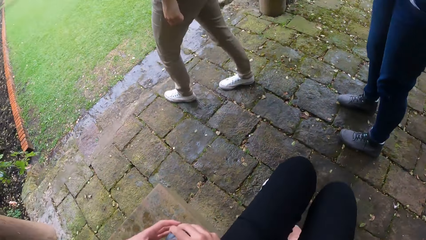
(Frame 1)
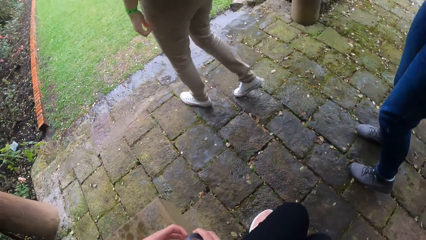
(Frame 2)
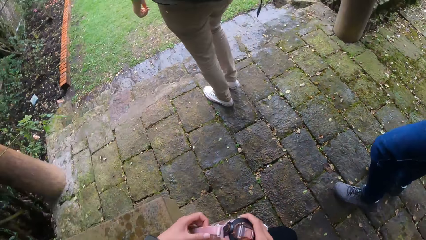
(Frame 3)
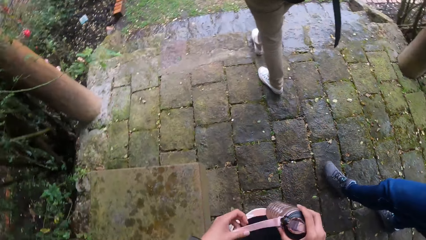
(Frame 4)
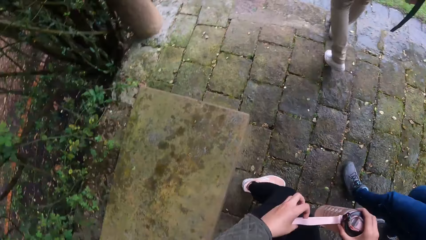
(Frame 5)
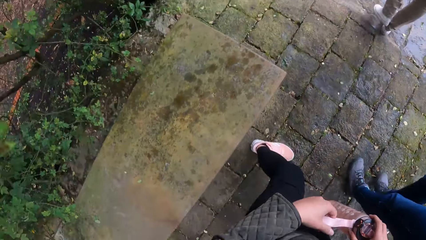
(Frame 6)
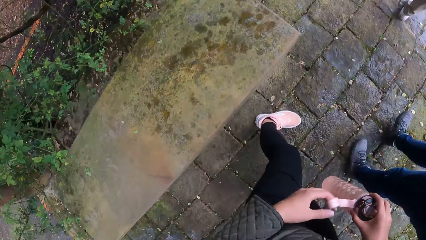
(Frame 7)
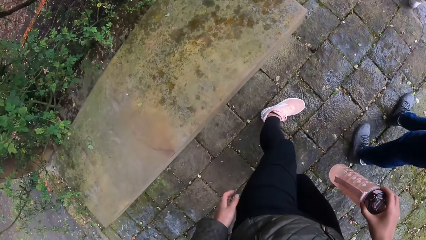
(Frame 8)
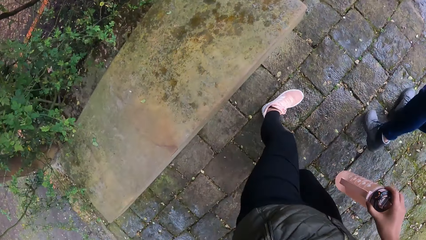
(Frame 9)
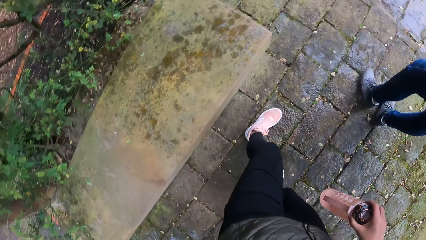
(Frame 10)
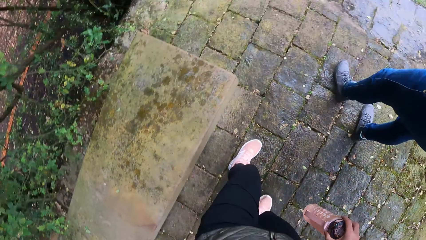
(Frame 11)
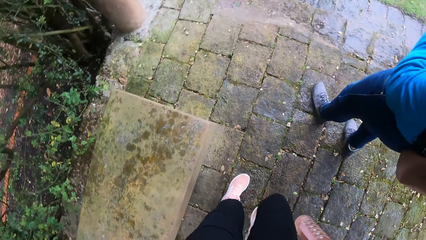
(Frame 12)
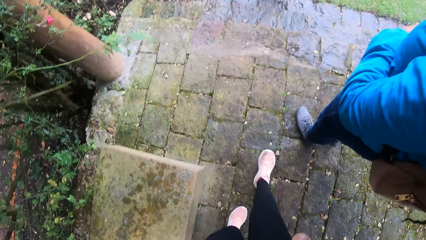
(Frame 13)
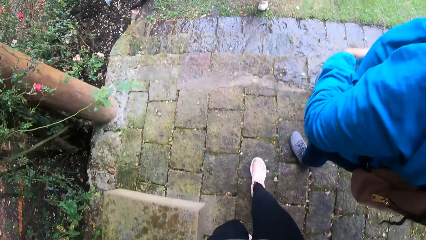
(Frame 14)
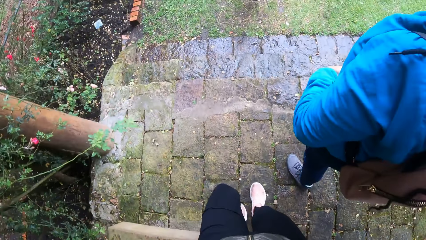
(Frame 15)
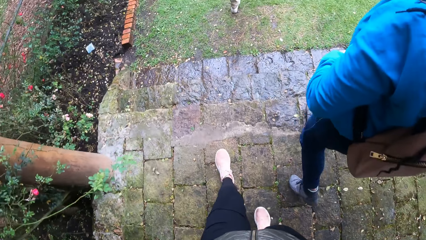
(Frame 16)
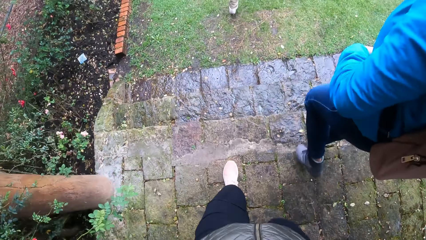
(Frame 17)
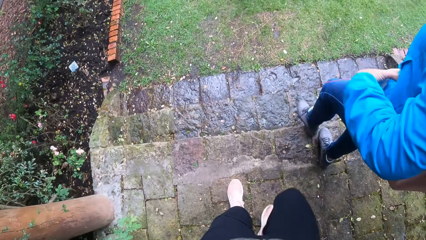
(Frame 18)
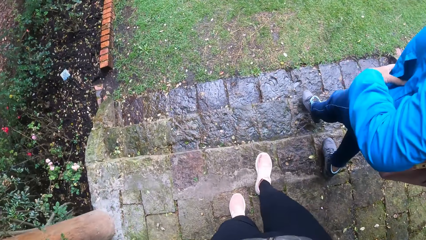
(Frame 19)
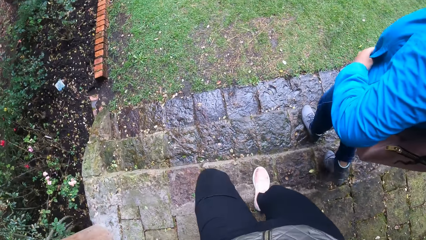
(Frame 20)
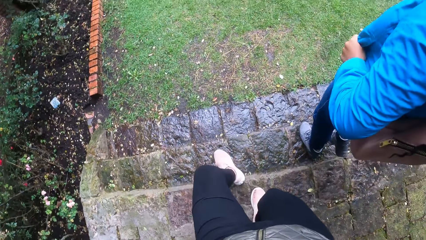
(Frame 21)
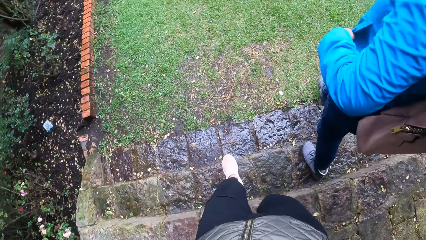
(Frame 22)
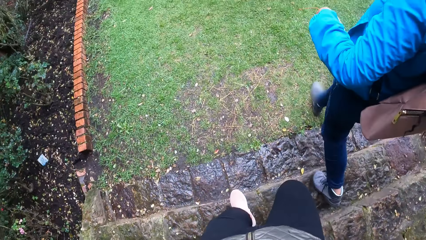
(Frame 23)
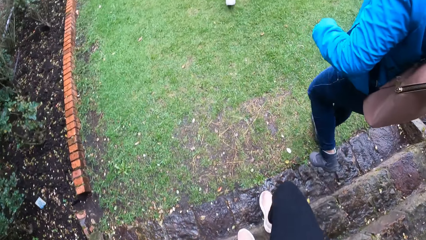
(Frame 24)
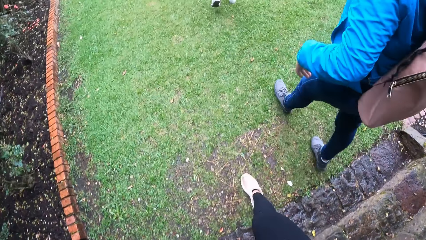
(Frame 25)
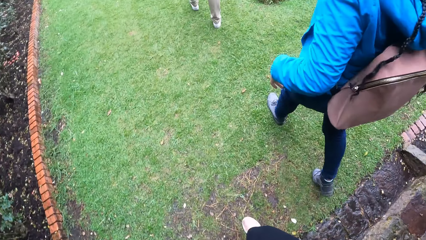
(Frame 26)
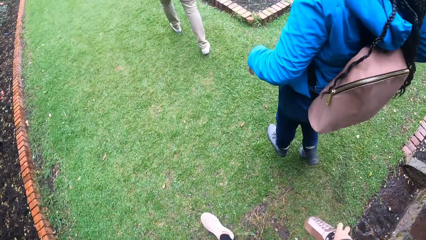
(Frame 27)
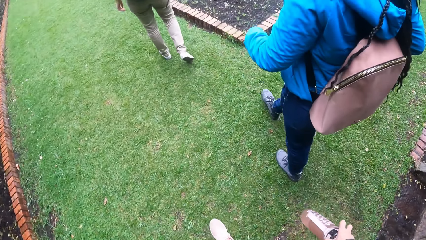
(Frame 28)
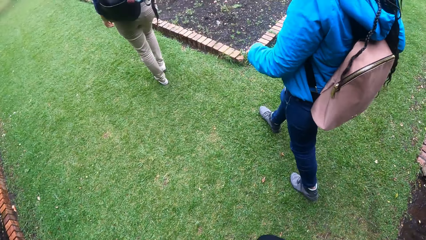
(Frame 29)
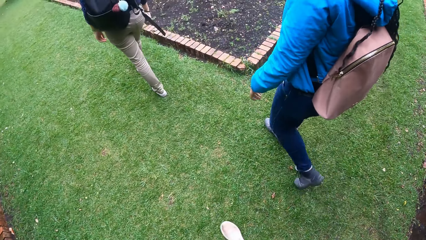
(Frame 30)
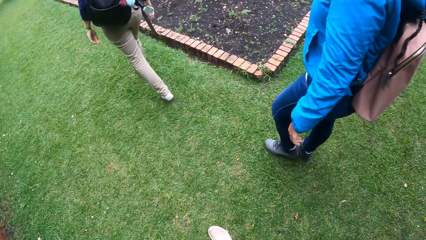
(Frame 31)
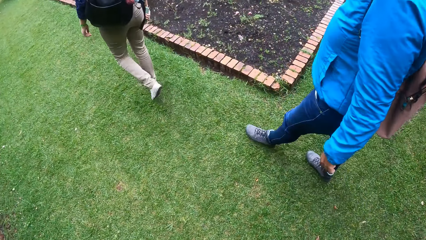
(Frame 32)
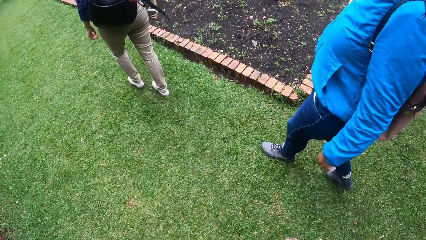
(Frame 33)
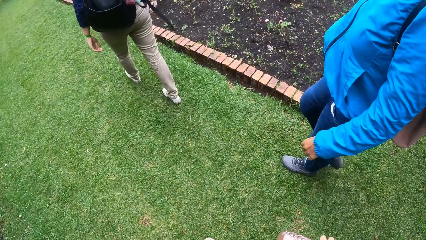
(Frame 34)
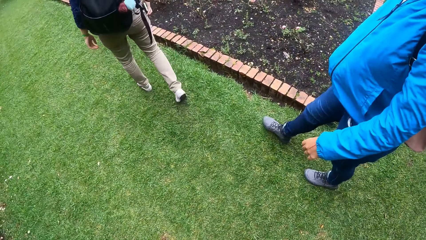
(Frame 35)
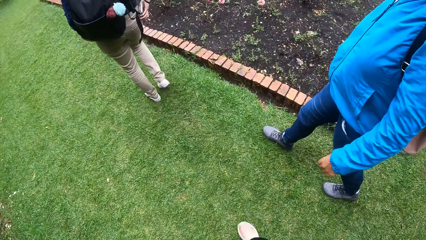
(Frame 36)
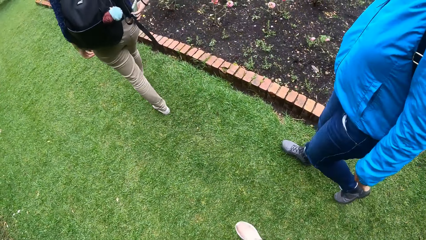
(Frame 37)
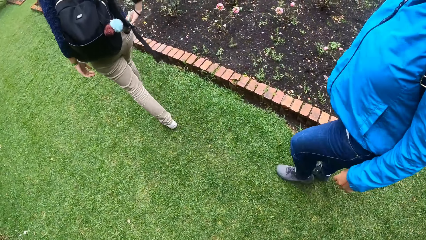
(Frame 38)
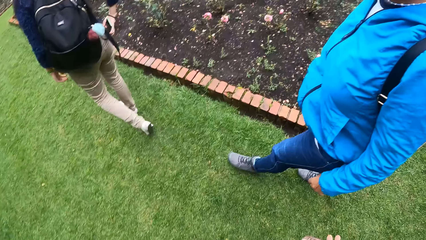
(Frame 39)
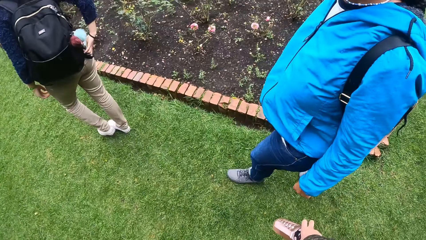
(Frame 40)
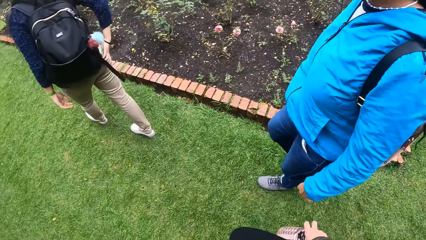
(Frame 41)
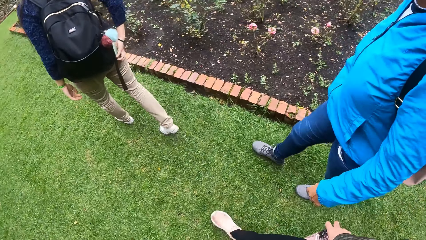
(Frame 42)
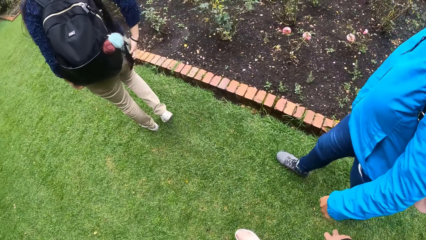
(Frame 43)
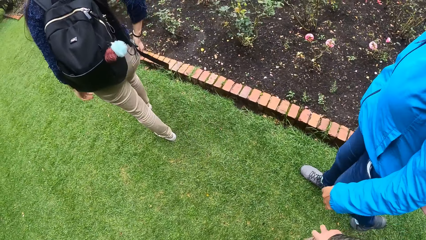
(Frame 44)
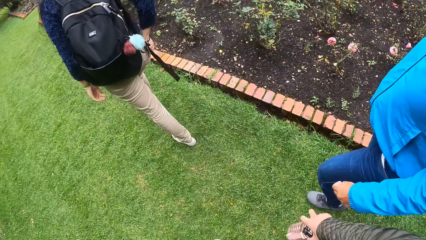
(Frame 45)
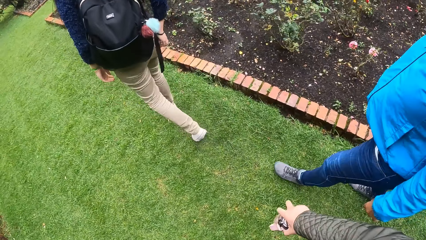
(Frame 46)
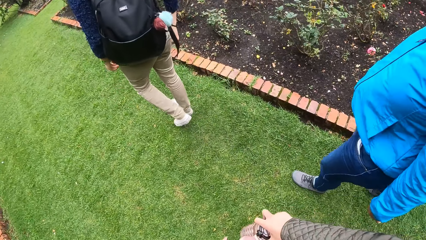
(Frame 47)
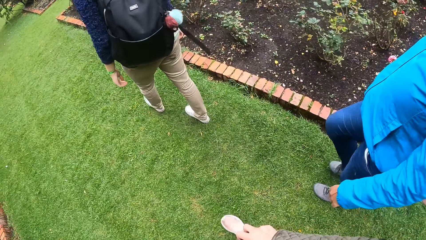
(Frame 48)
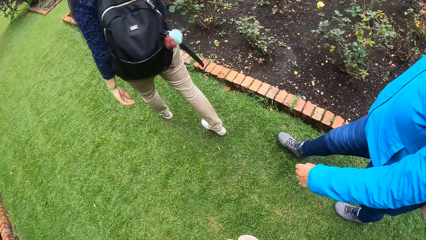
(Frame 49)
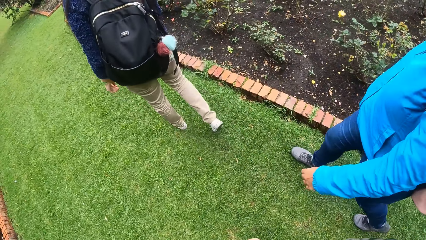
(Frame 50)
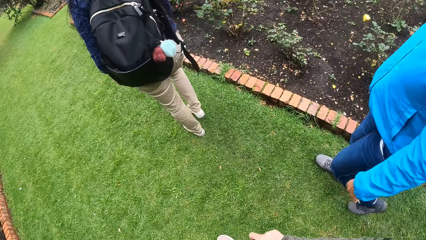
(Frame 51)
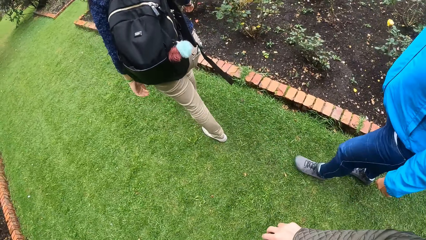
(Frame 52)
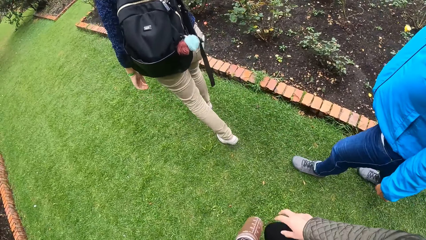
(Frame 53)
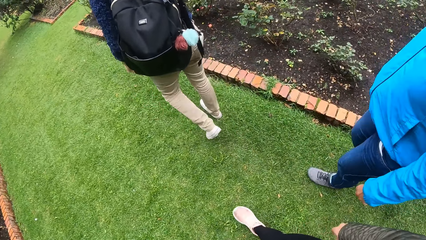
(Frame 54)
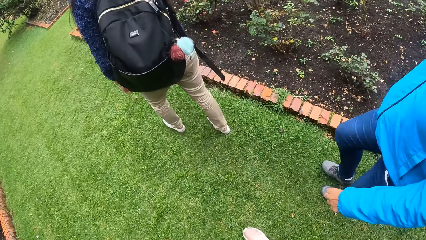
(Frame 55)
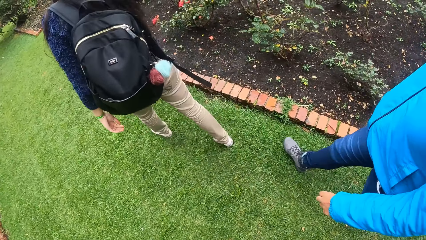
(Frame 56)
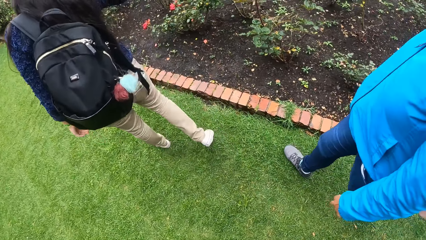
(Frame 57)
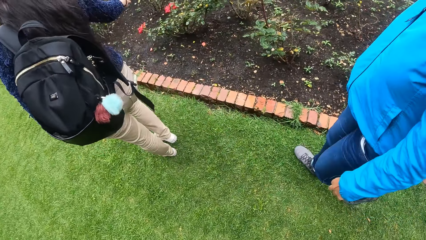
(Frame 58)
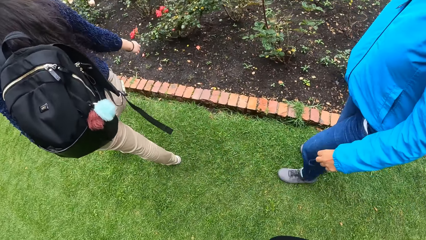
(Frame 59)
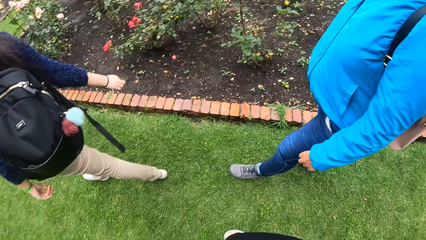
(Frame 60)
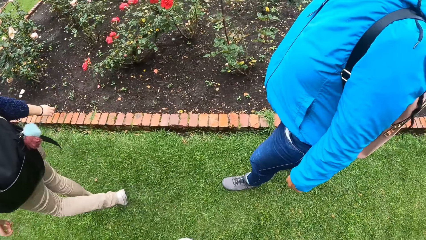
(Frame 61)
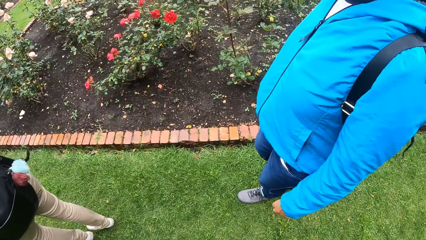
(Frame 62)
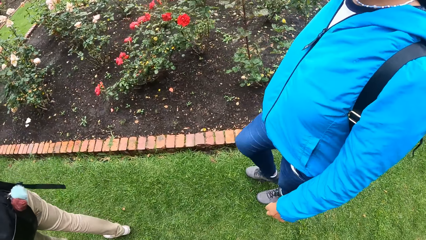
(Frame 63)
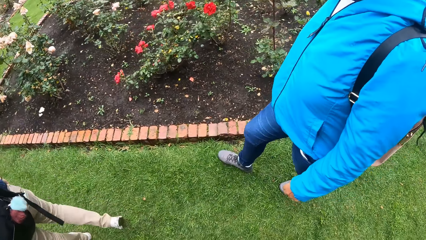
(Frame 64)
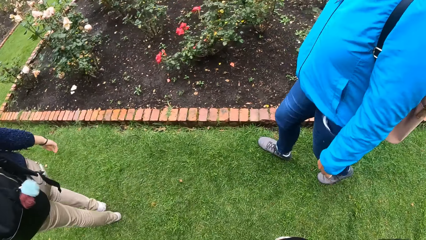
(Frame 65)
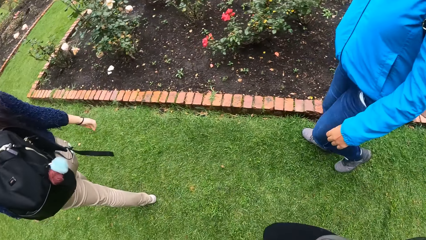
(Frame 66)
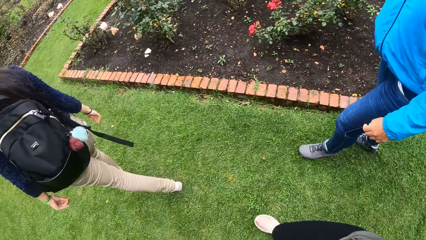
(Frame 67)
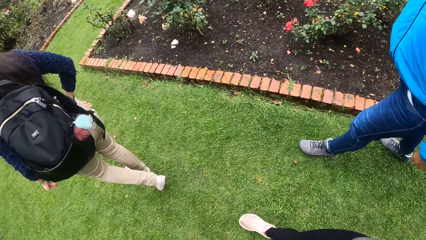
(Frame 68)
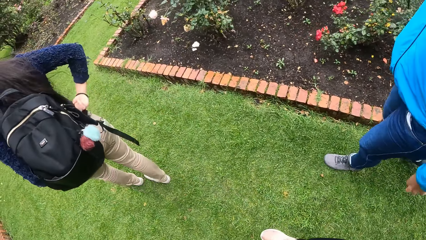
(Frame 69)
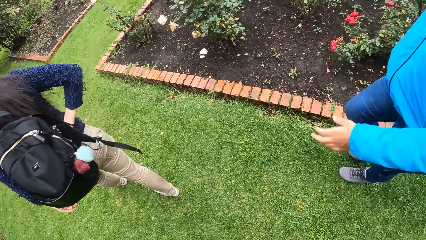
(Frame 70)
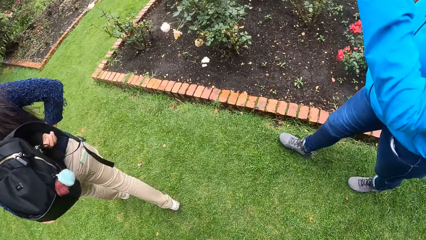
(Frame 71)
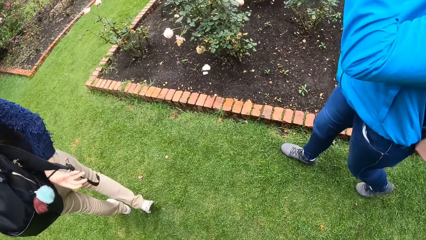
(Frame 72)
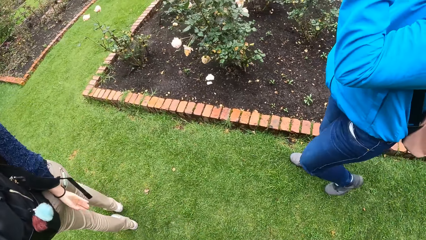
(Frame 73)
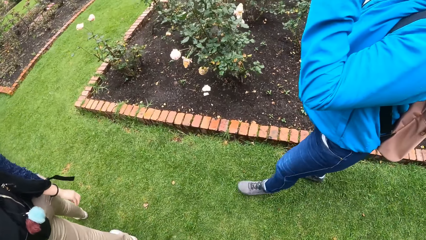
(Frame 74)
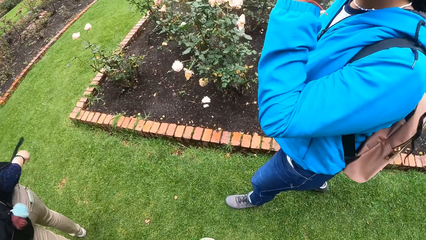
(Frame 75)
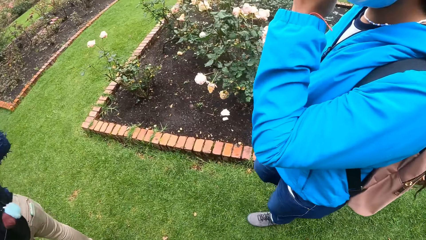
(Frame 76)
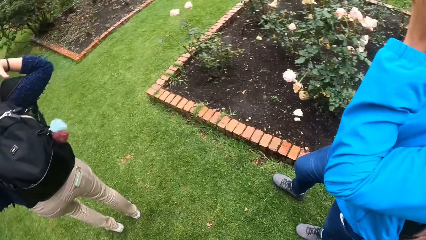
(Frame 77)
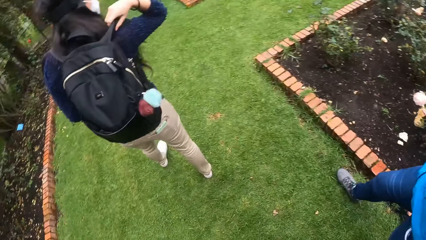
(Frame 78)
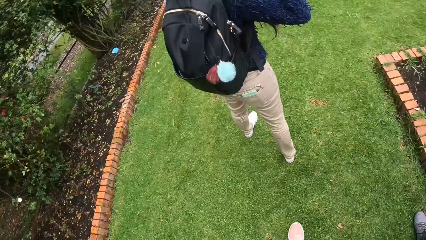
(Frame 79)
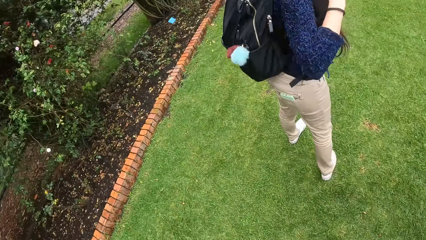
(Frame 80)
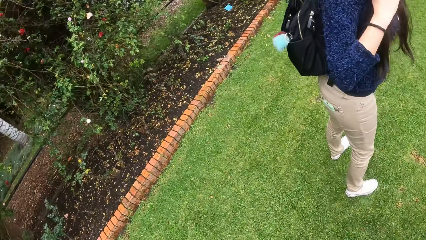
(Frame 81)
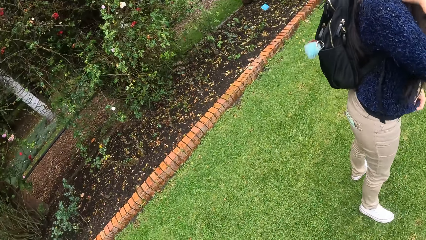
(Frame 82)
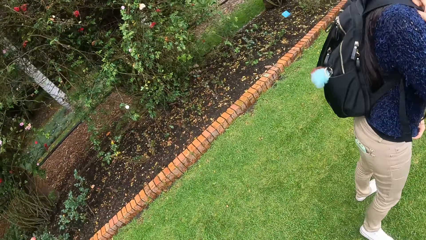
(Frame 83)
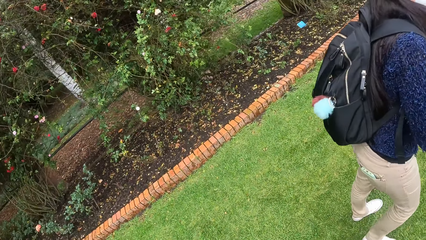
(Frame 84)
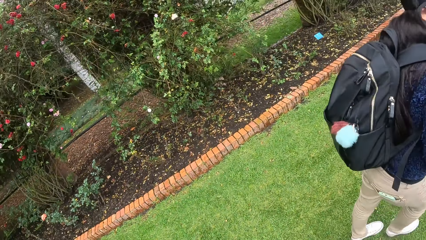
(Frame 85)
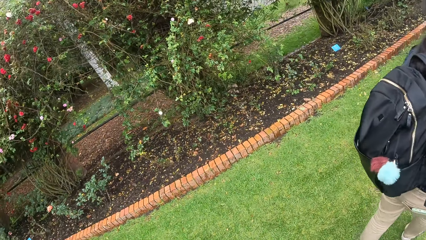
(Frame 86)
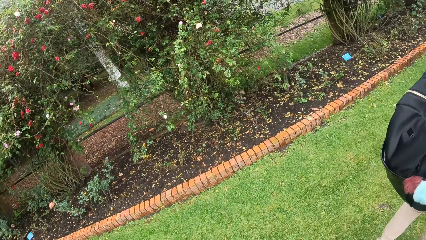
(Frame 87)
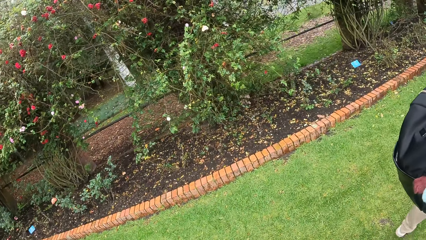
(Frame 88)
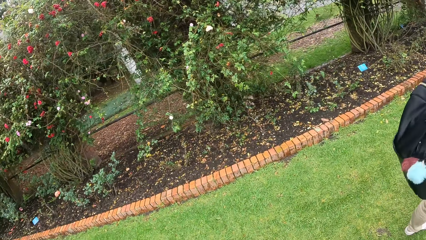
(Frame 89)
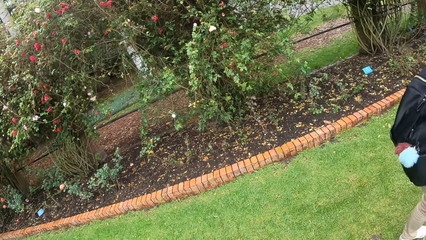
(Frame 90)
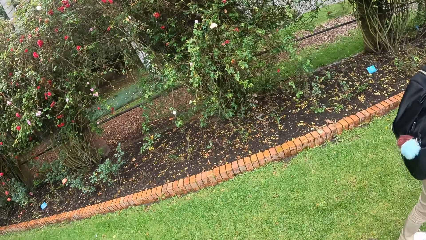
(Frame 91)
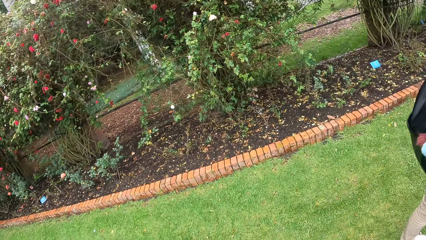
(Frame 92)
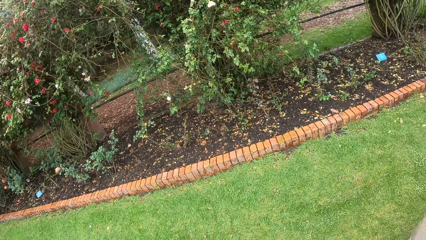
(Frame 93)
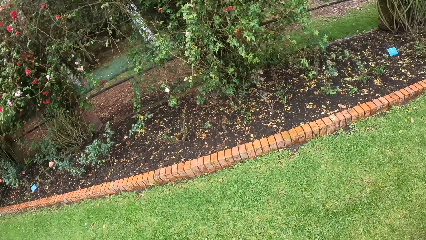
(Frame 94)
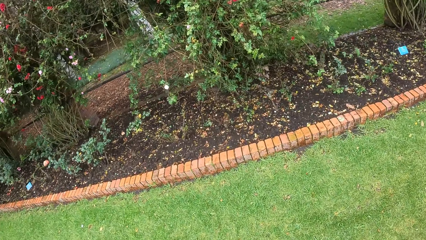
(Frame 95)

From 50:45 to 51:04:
The camera wearer stands. She walks to a garden with a woman and another woman. She walks around. The first woman adjusts her jacket with her left hand. The other woman puts the phone in her pants with her right hand. The first woman touches her face with her left hand. The other woman carries a backpack with her right hand on her right shoulder.
